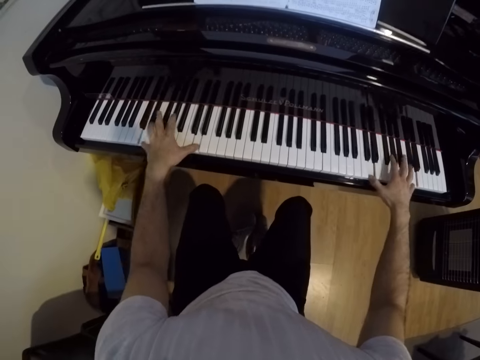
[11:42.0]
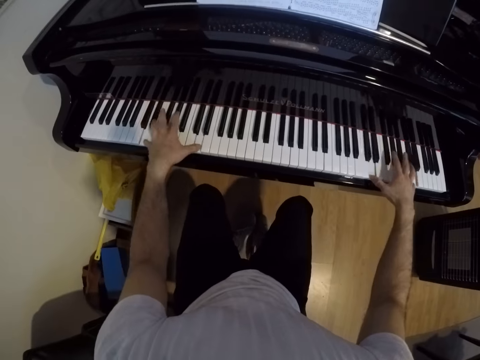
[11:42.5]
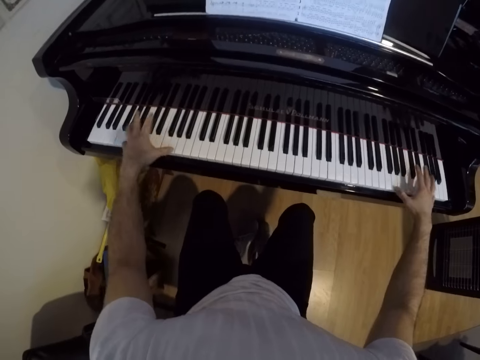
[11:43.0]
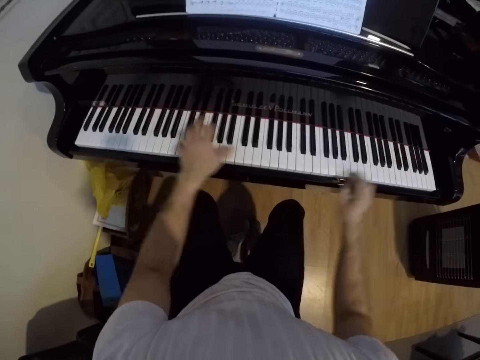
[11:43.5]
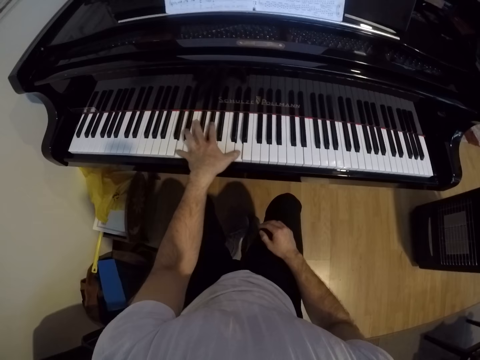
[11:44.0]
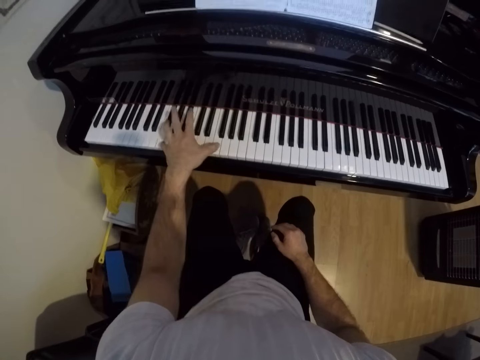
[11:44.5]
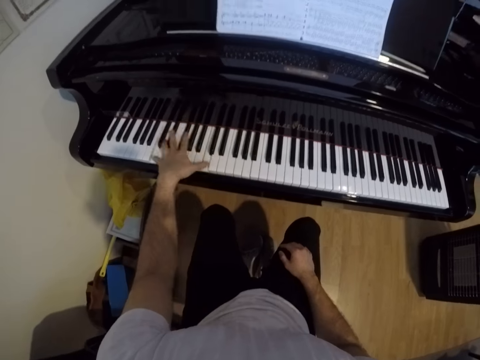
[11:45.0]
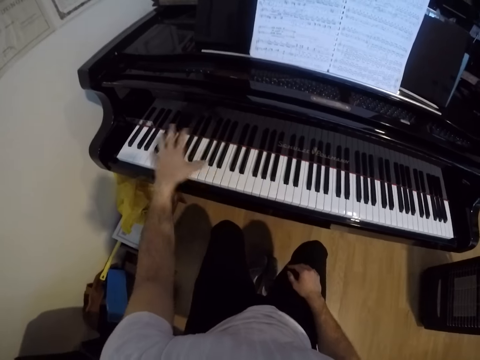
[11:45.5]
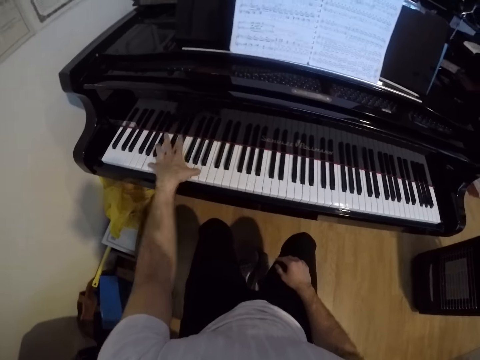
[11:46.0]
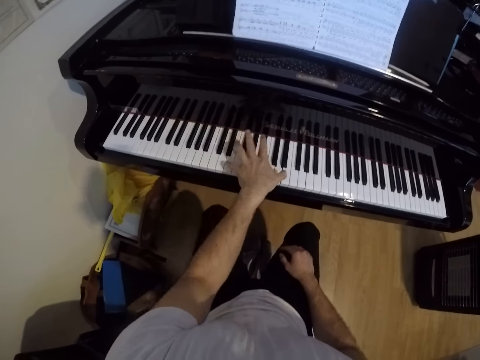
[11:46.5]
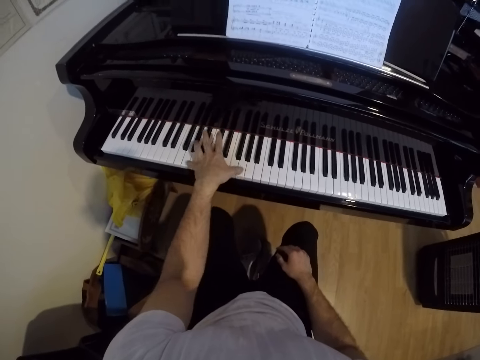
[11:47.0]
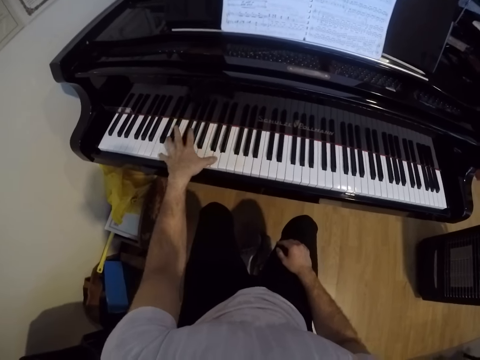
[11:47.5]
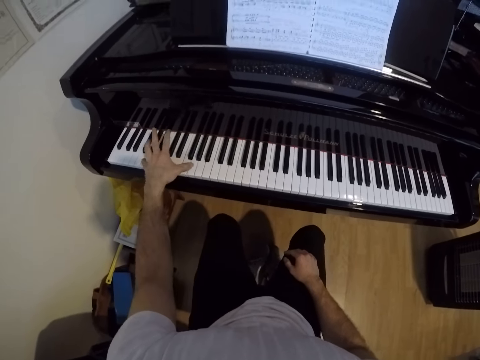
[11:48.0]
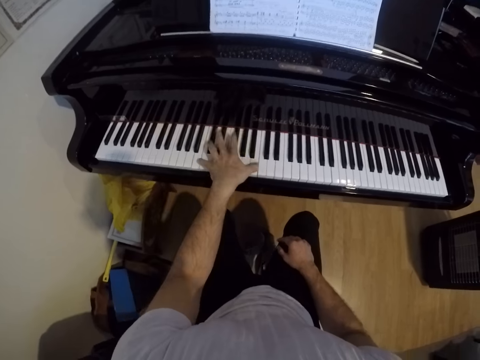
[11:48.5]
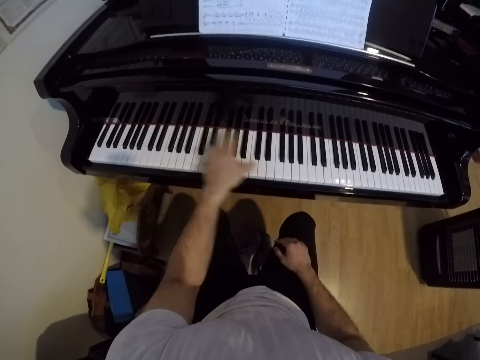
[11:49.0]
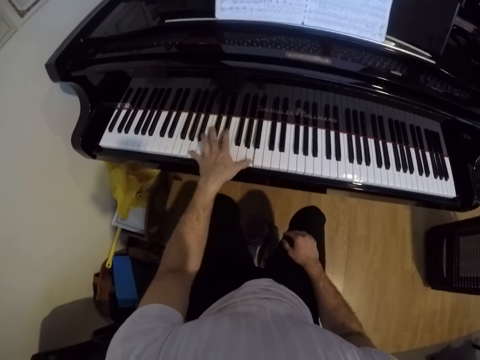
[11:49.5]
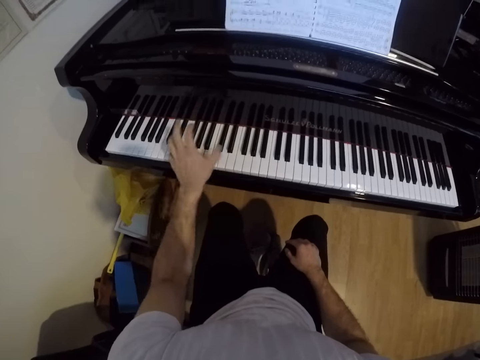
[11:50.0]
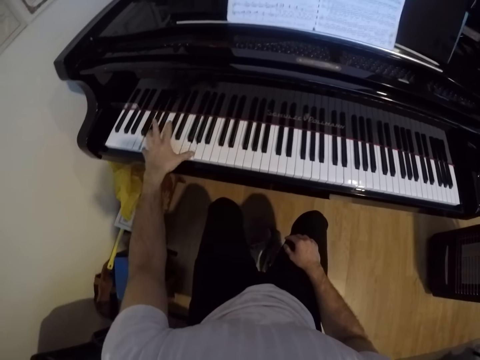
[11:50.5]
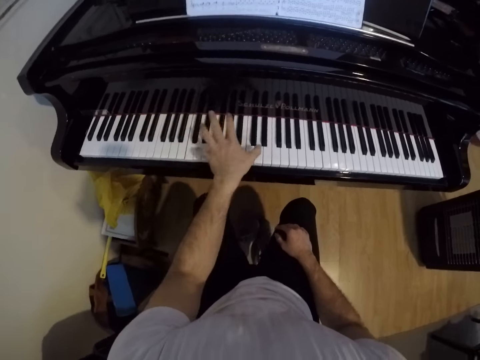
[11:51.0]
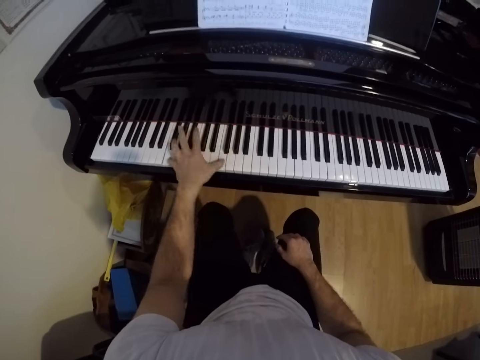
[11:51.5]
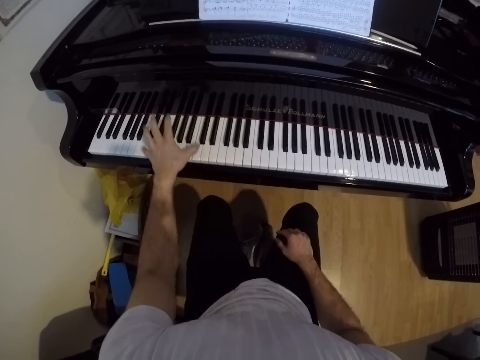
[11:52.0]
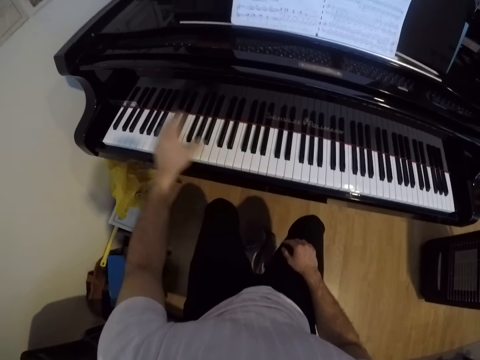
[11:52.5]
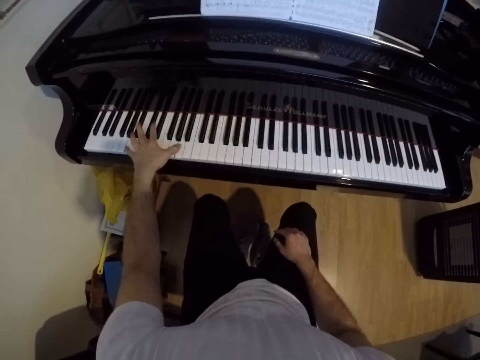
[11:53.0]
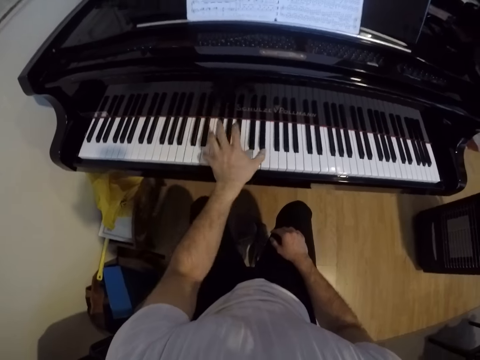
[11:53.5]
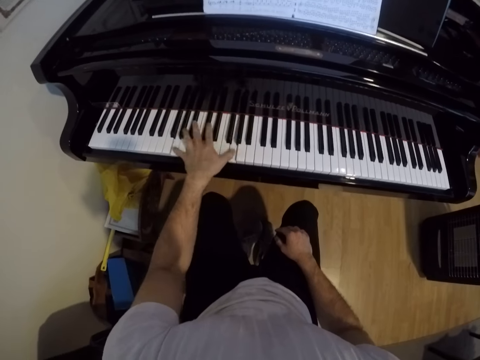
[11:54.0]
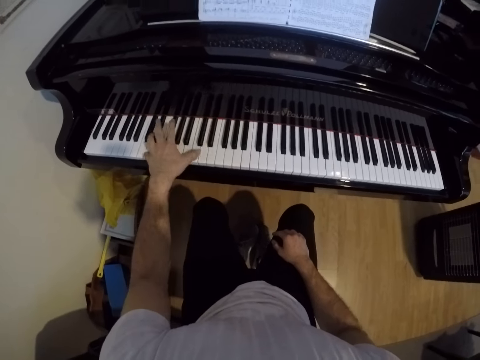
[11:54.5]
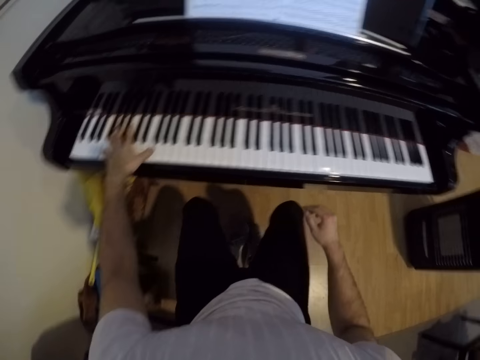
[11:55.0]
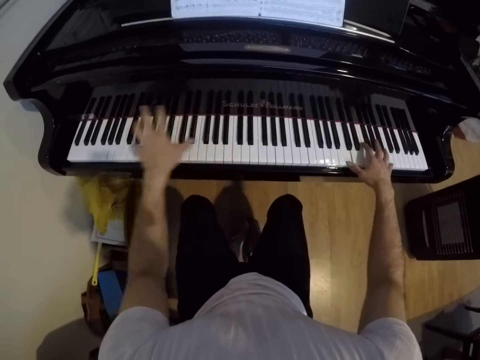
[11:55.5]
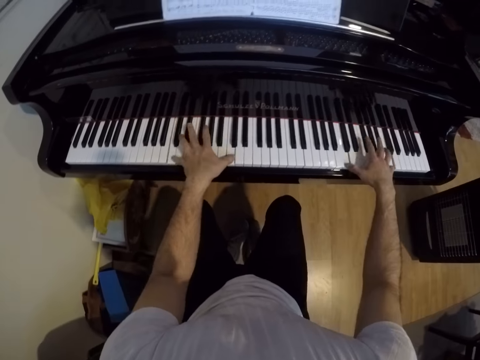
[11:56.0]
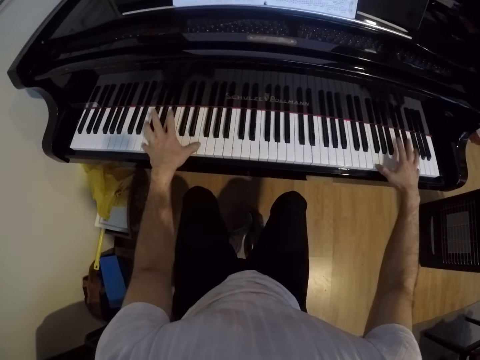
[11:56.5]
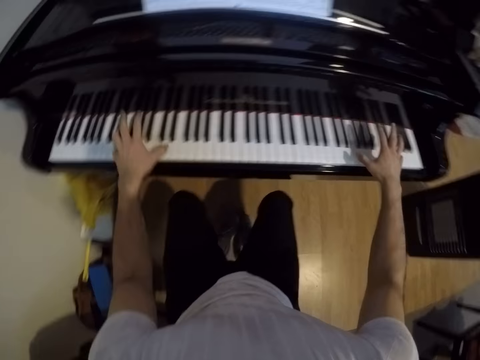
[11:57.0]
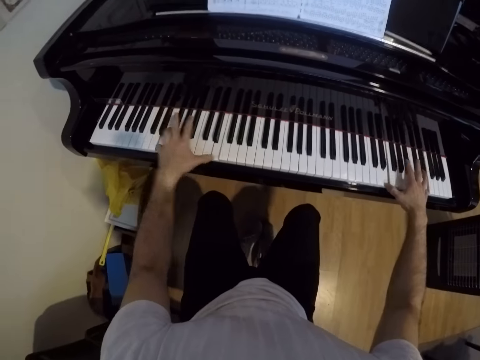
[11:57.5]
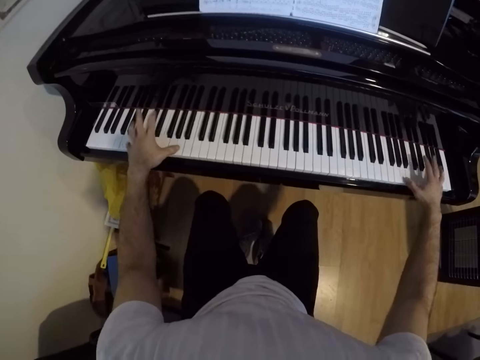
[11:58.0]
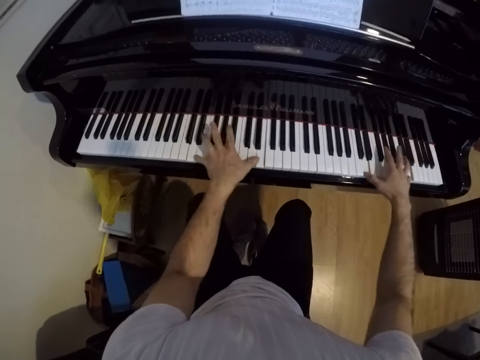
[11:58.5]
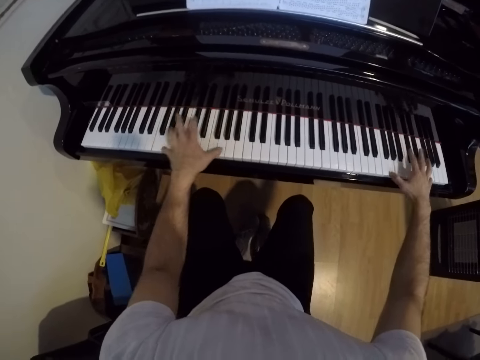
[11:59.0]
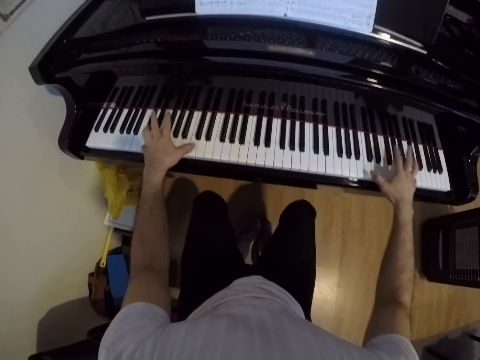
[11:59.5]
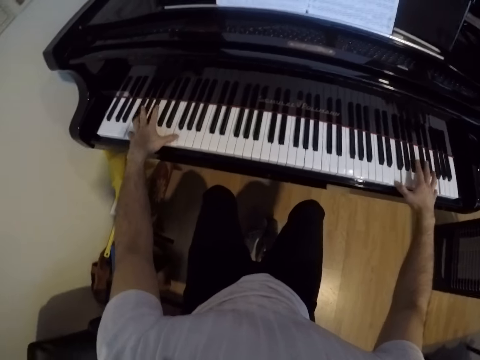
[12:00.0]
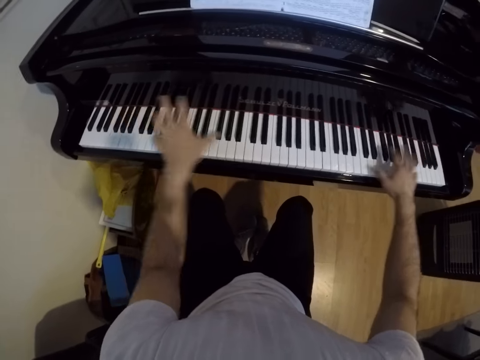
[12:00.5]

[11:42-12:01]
The camera wearer plays the piano with his left hand. He leans the right hand on the leg. He plays the piano with both hands.

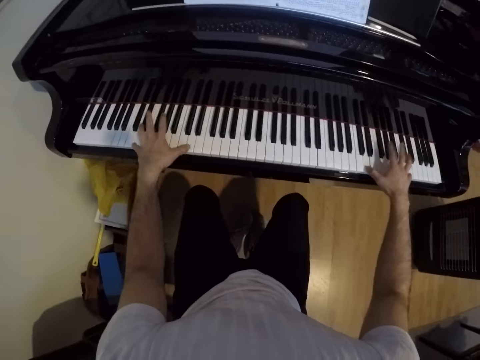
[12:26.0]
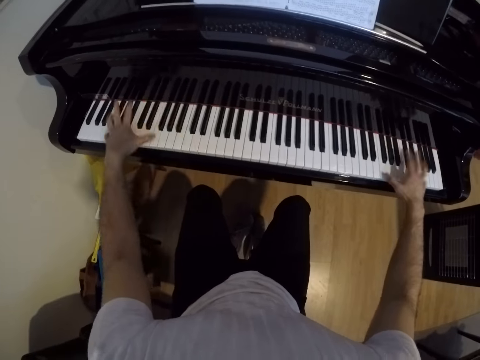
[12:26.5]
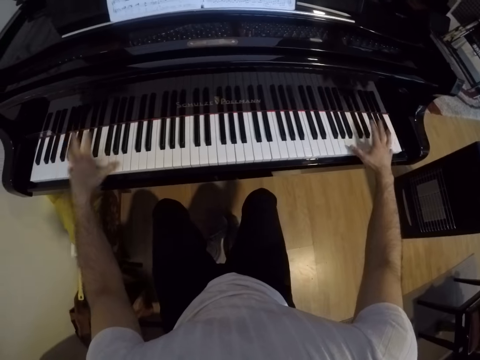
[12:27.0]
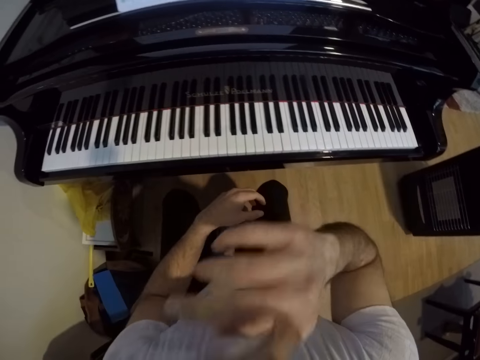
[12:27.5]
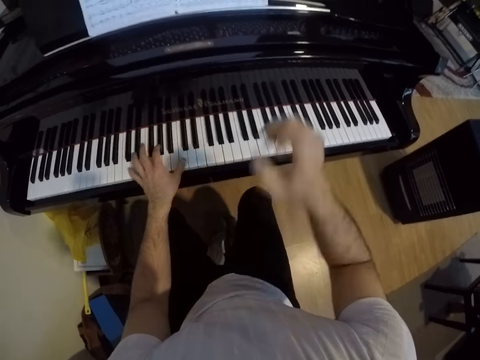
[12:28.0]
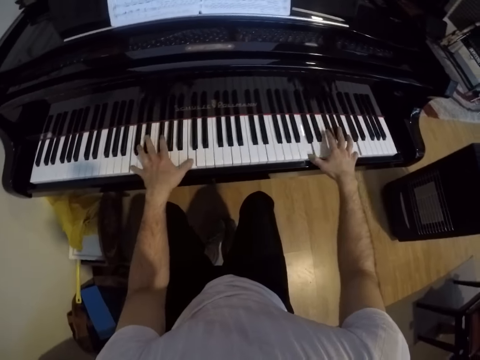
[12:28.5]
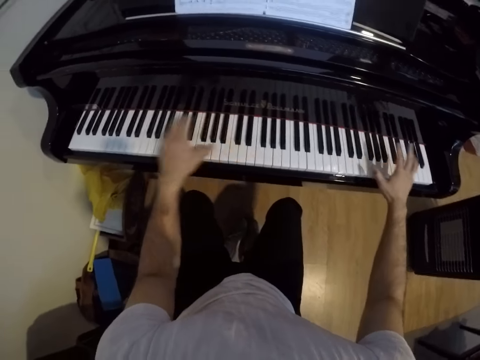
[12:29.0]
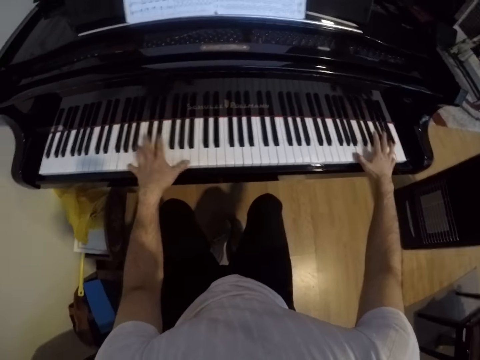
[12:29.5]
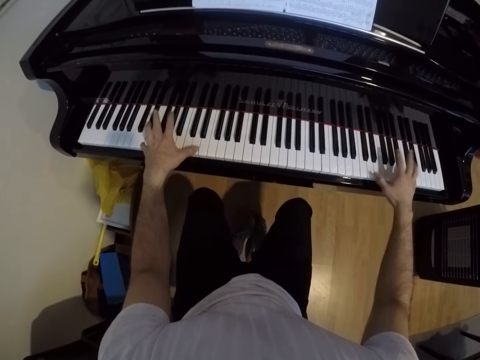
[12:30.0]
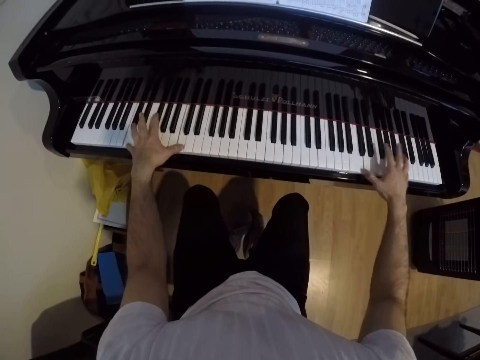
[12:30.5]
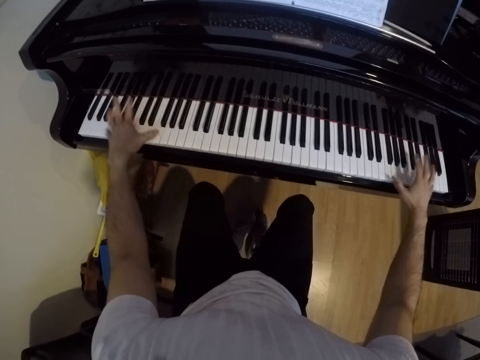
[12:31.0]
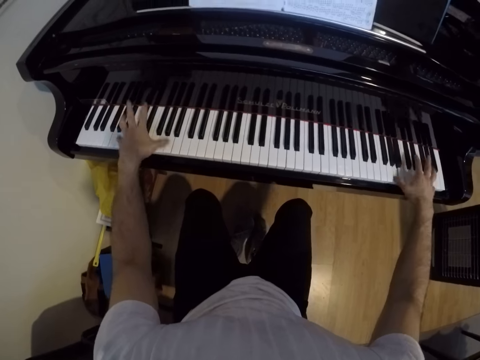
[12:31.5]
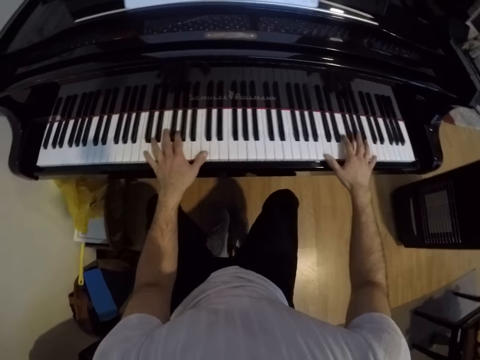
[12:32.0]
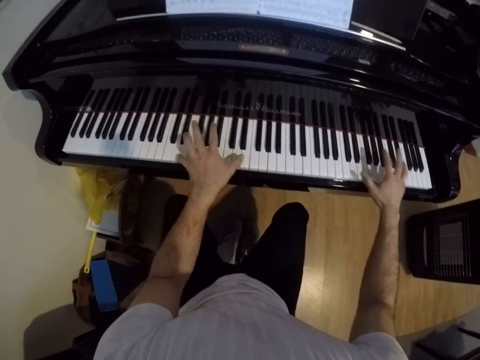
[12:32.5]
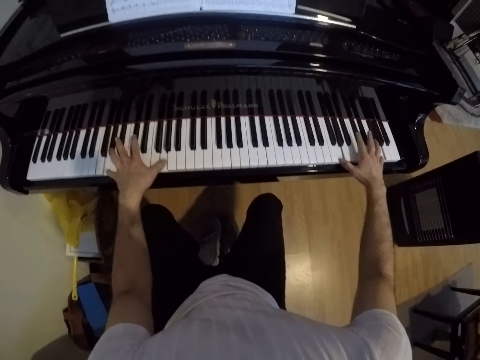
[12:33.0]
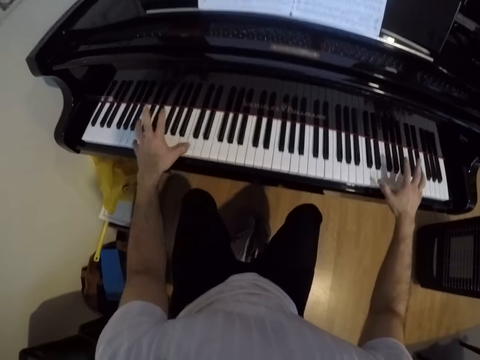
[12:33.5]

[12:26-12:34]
The camera wearer removes both hands from the piano. He touches his nose with his right hand. He plays the piano with both hands.
